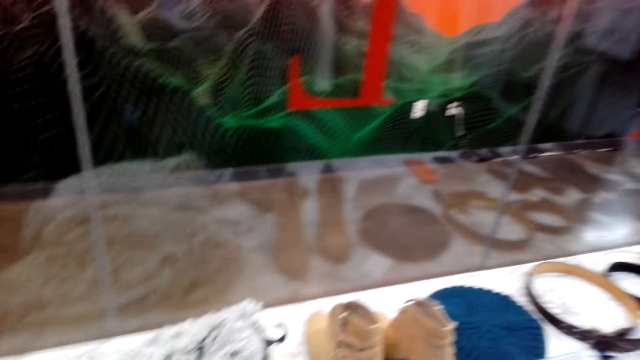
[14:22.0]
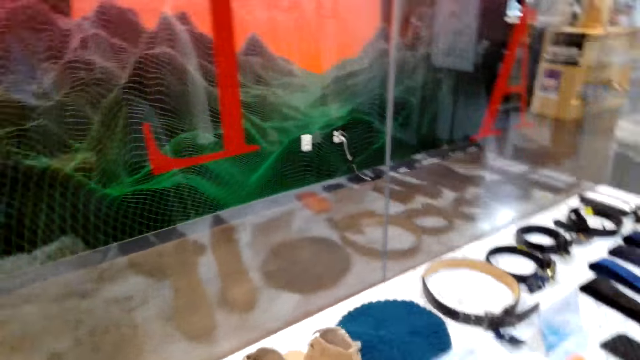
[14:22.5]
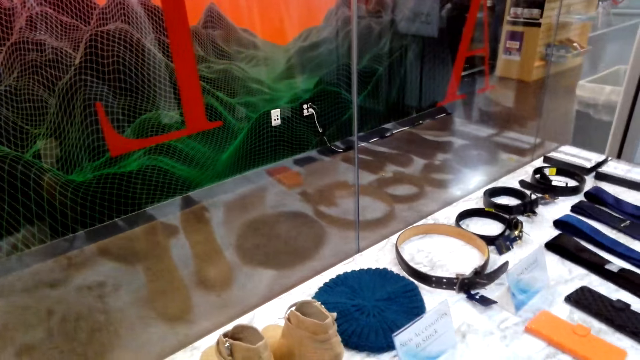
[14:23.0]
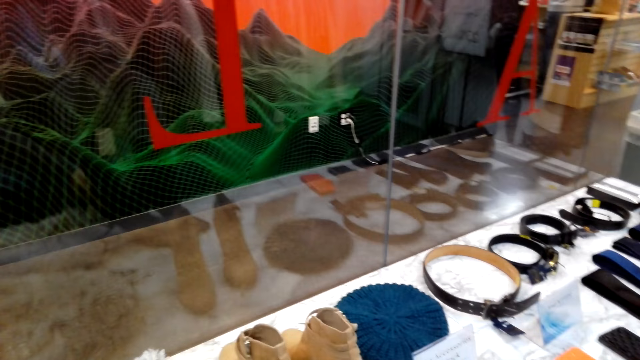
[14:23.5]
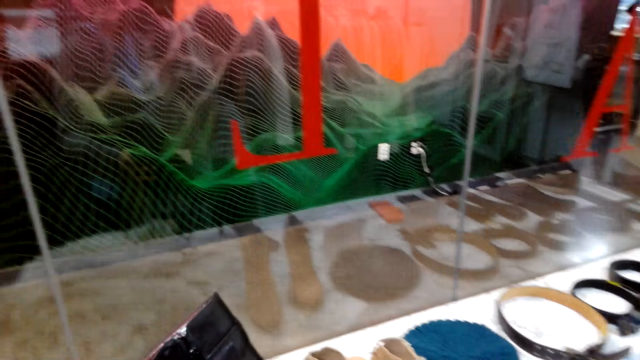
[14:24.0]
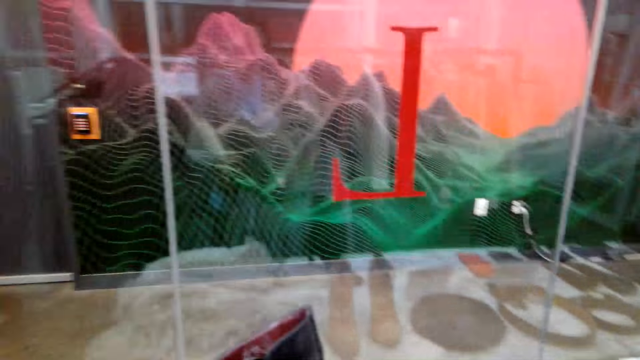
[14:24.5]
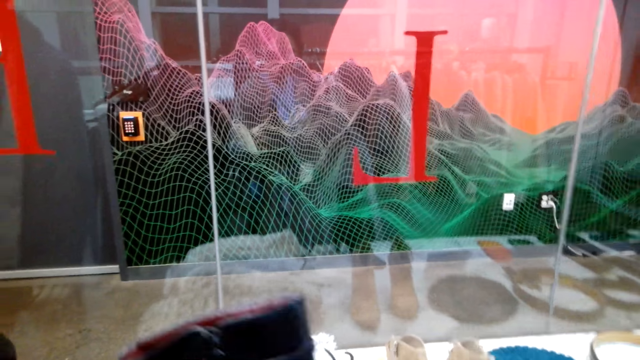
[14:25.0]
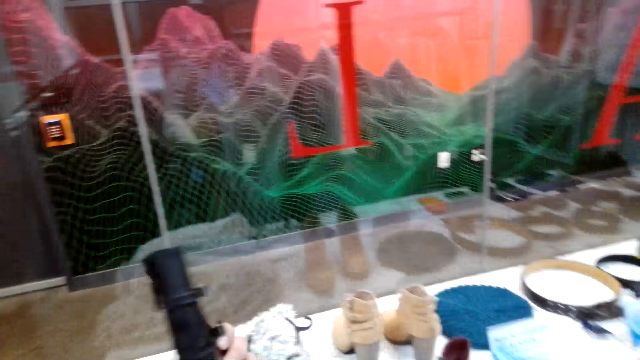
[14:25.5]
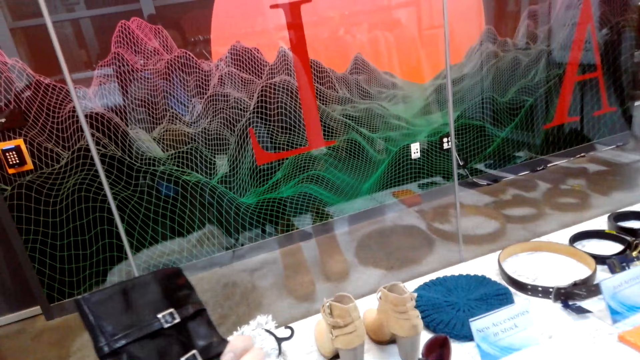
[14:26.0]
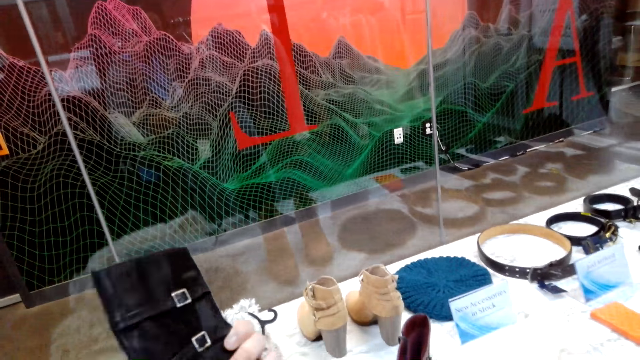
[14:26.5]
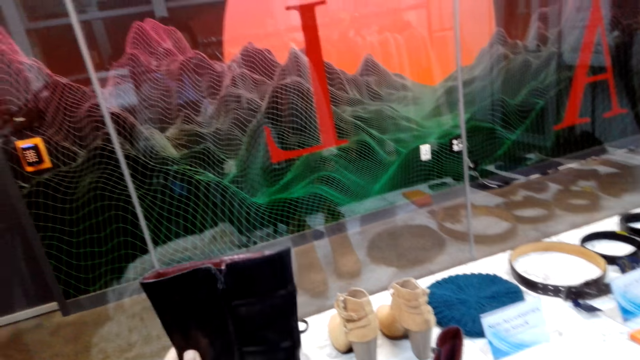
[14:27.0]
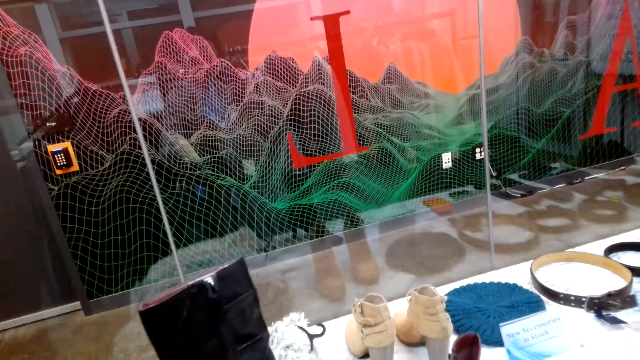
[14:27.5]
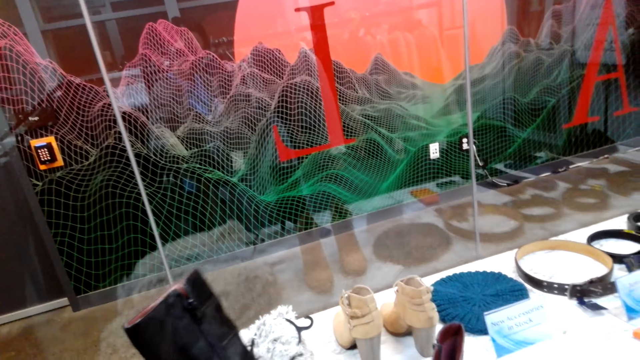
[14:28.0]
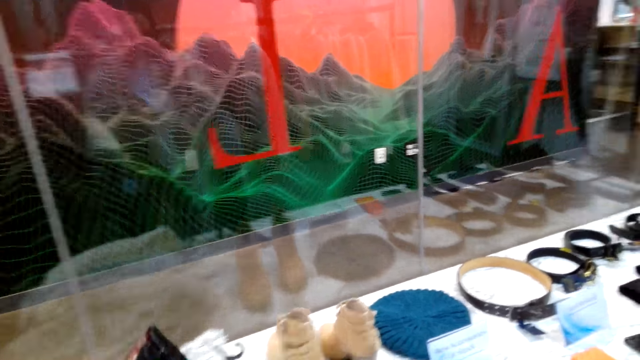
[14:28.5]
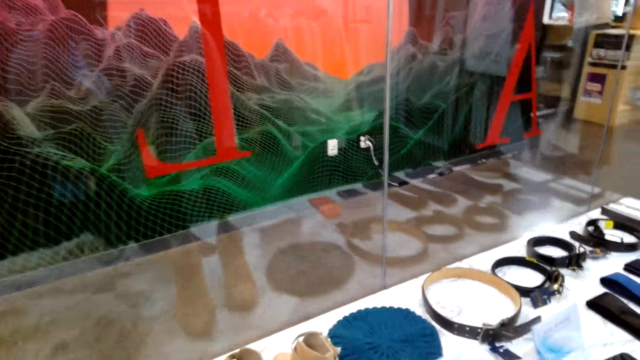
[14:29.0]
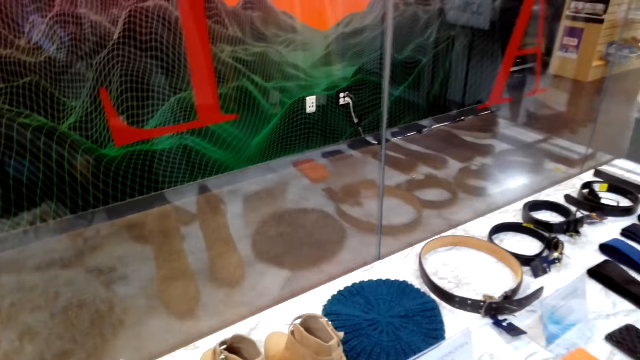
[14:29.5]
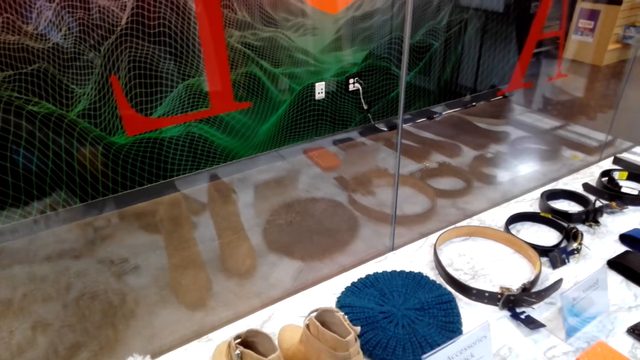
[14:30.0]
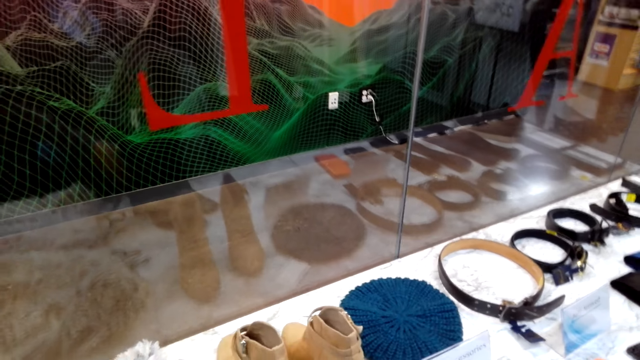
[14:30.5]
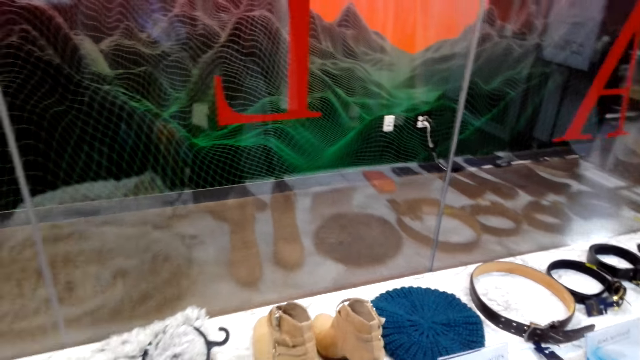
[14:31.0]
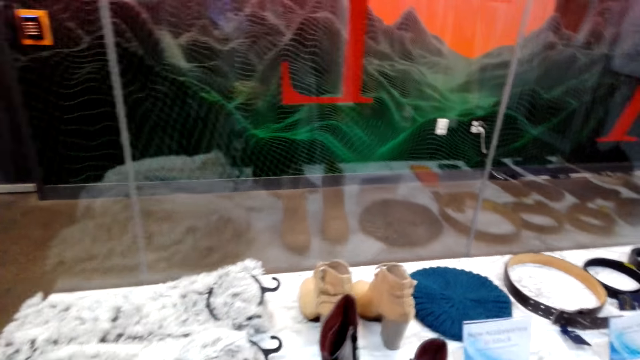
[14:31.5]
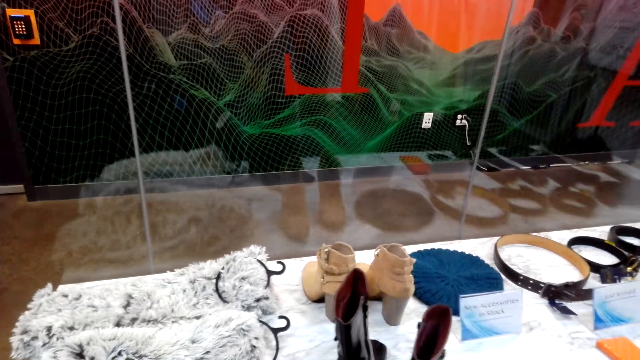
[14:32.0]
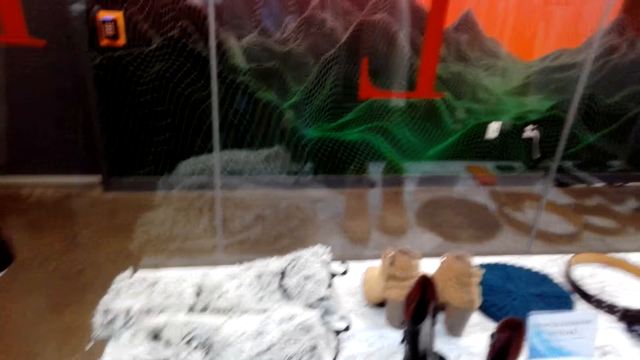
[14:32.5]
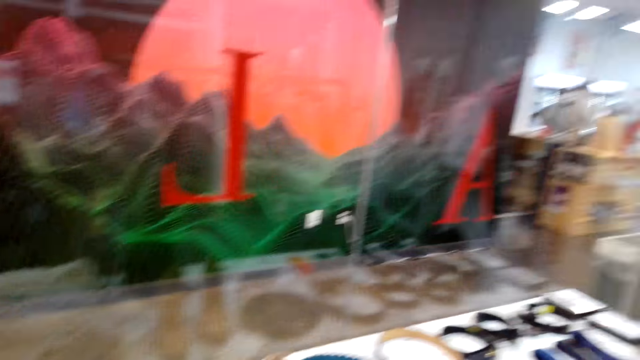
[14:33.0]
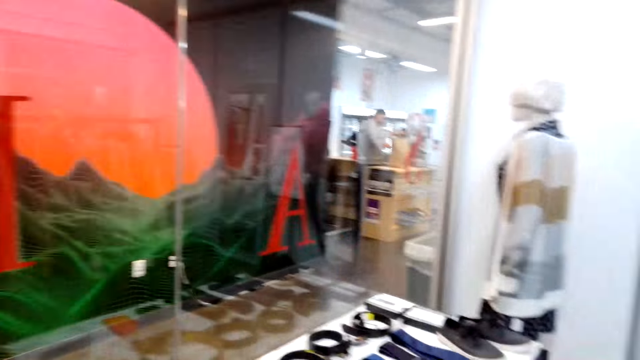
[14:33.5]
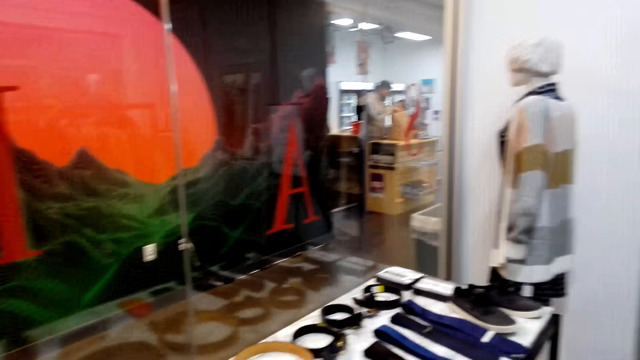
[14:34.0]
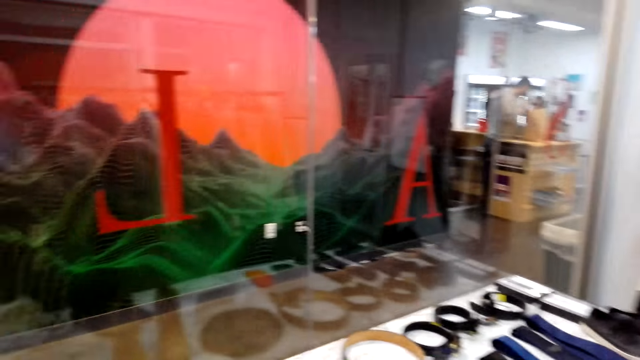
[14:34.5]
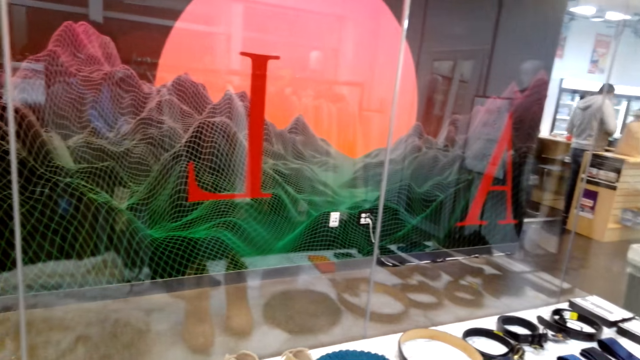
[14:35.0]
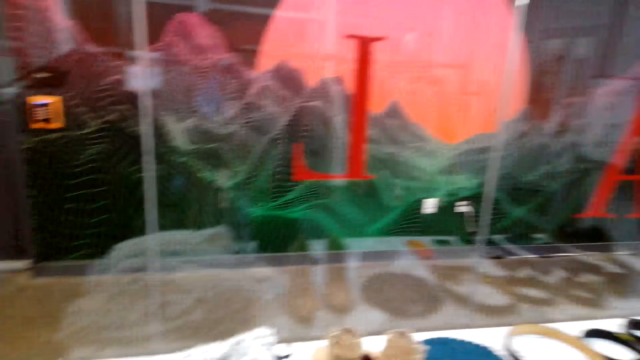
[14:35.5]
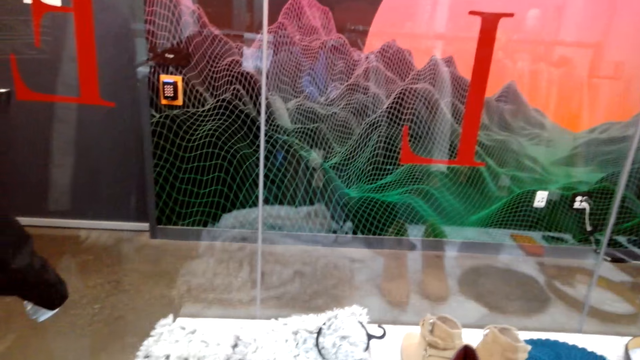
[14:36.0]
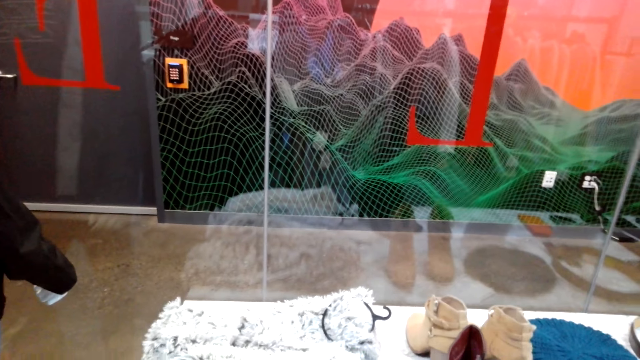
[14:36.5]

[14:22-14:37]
The camera wearer takes a shoe boot. They look at the shoe boot. They put the shoe down. They walk around the shop. They look around.

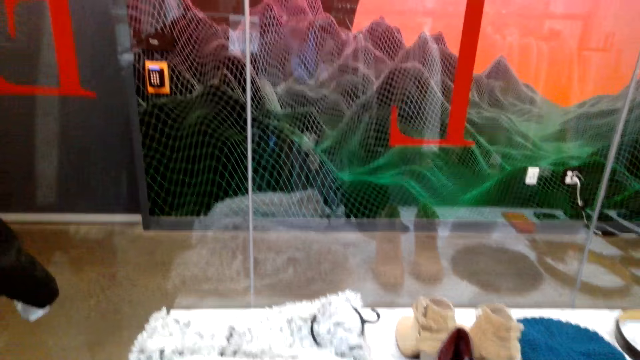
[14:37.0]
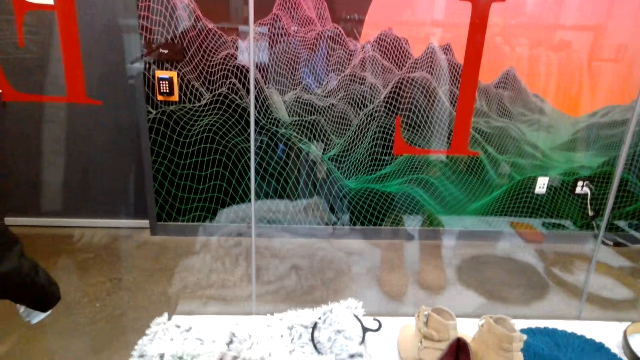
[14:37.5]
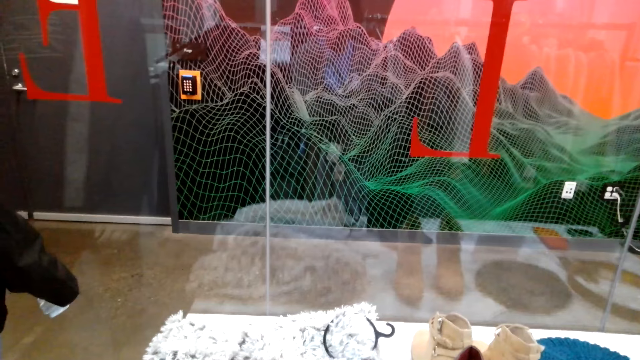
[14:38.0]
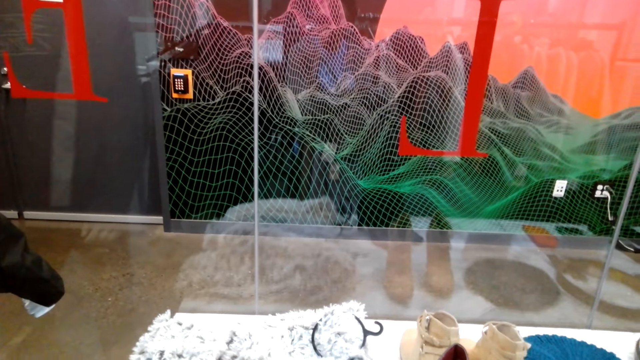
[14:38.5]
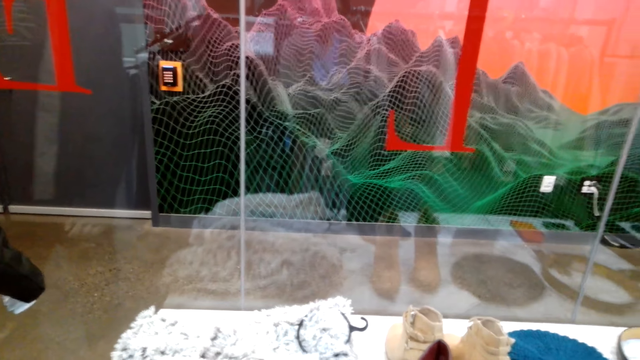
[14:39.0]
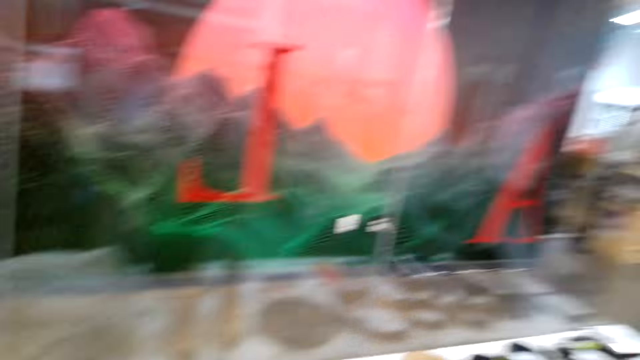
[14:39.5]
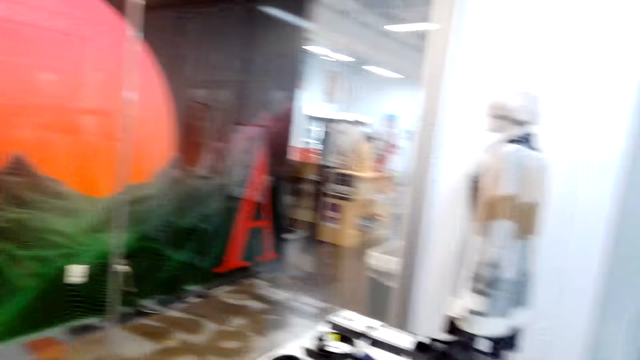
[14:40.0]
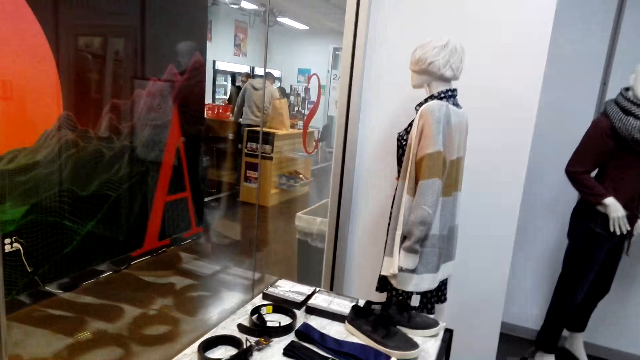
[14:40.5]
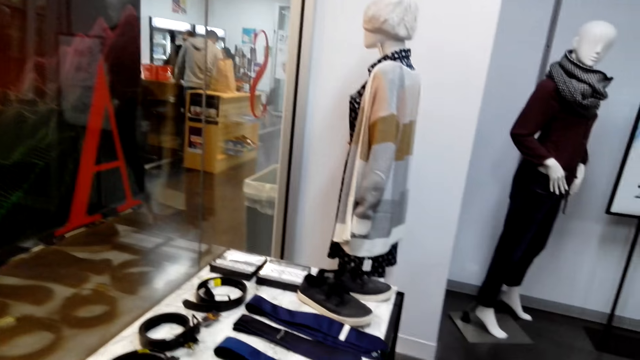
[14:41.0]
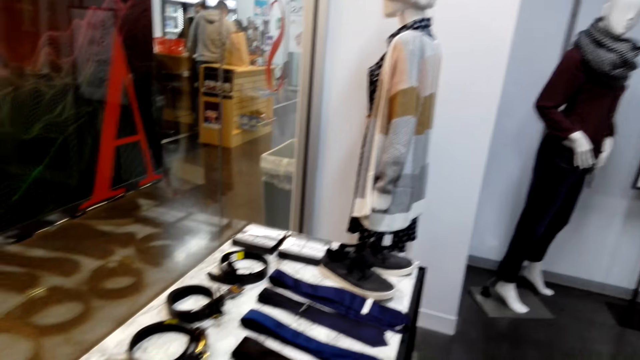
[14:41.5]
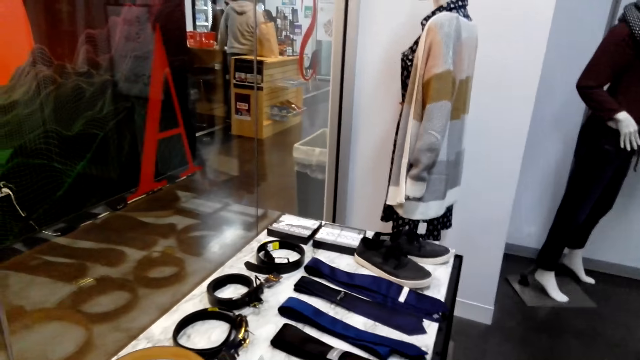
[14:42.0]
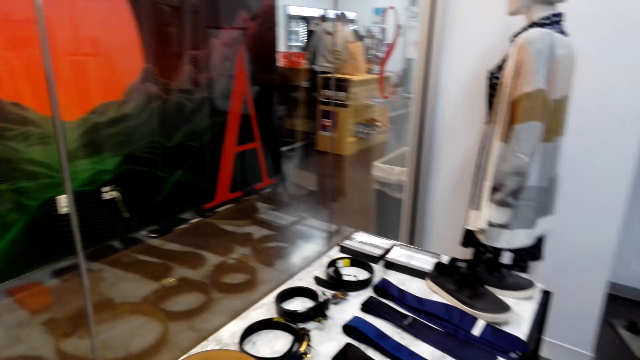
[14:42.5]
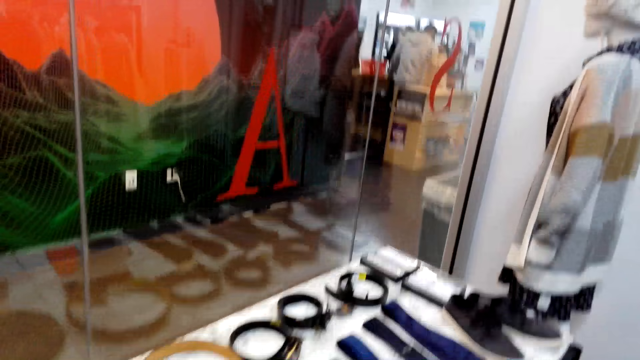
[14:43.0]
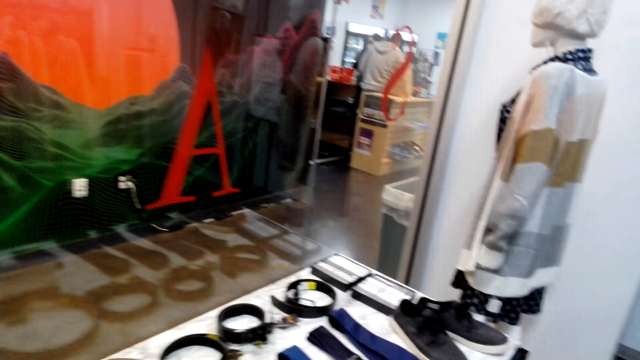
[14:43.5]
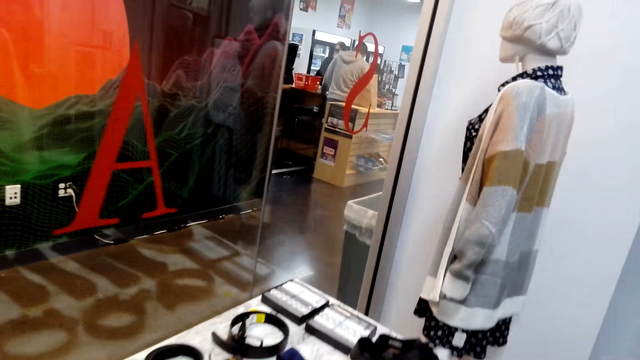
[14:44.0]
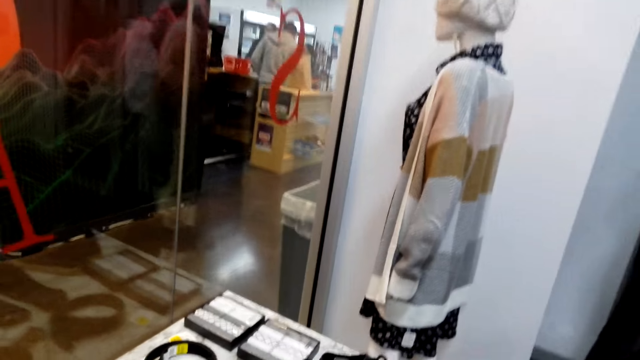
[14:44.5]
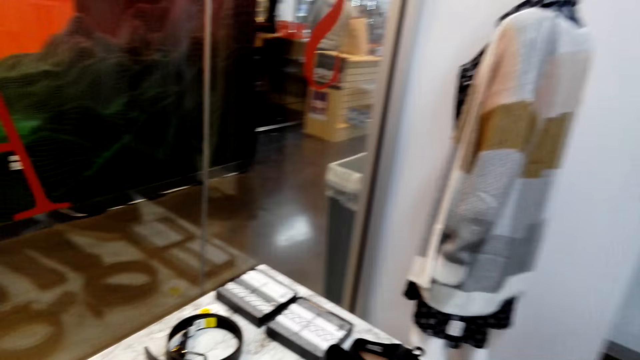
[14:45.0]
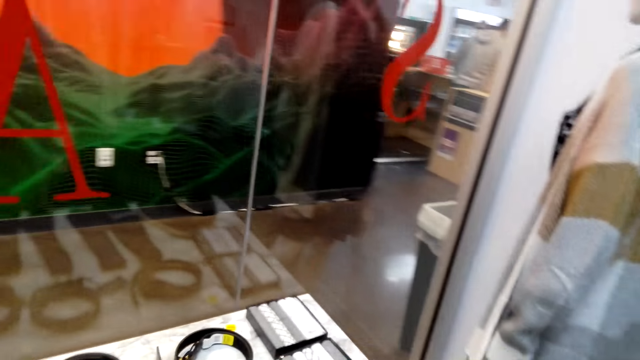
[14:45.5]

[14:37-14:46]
The camera wearer walks around.
